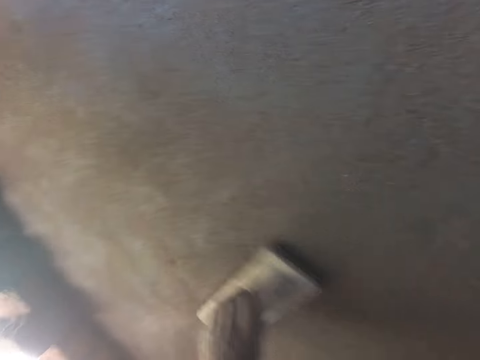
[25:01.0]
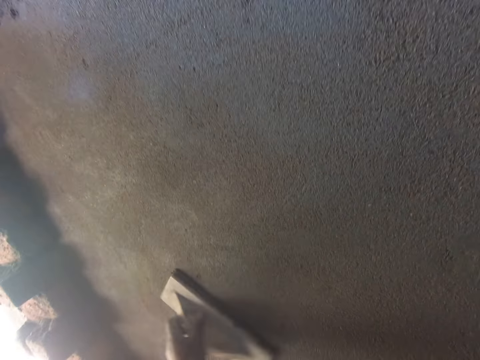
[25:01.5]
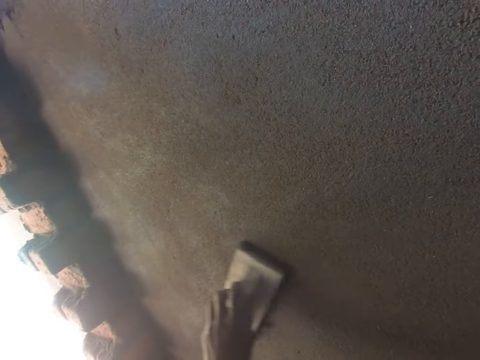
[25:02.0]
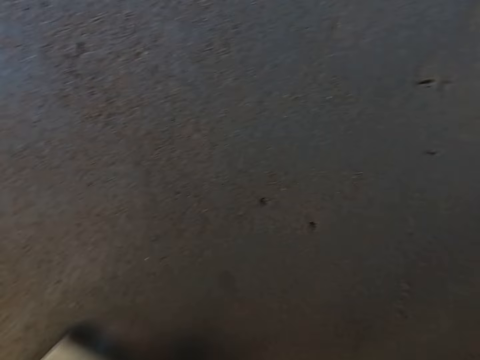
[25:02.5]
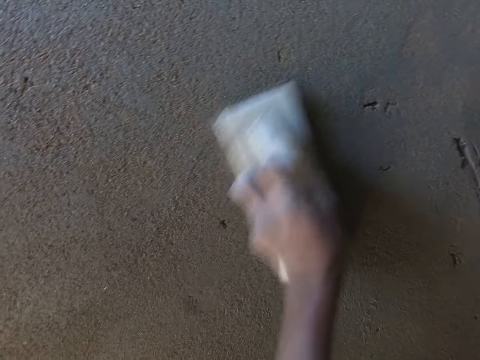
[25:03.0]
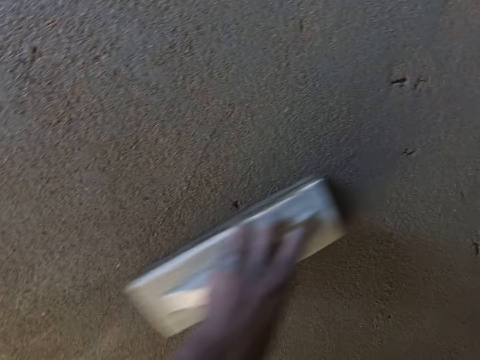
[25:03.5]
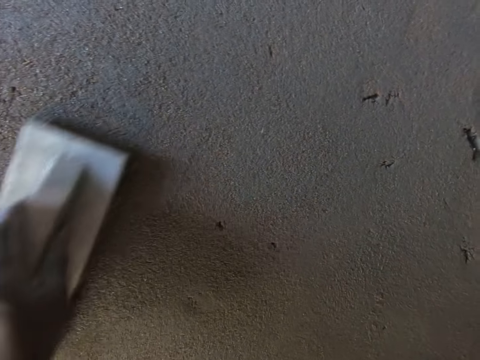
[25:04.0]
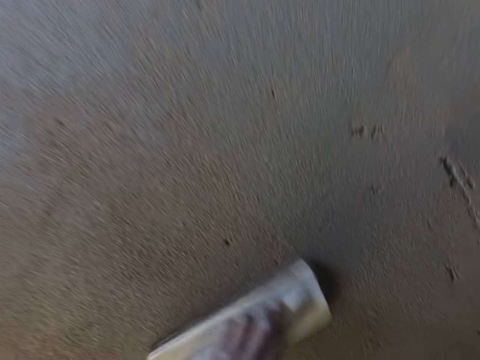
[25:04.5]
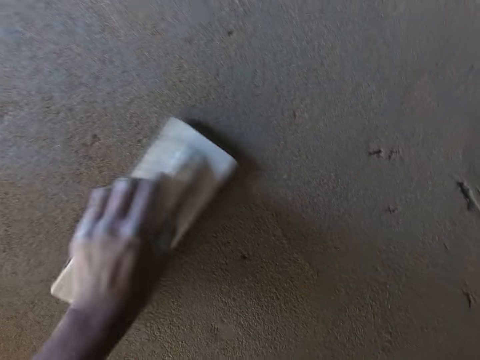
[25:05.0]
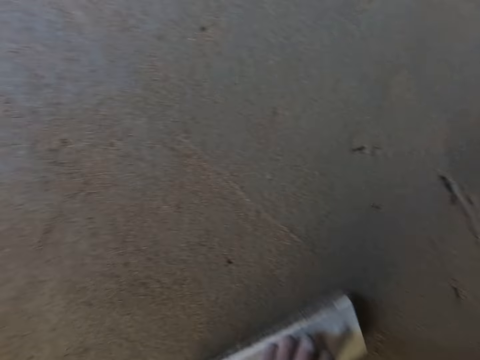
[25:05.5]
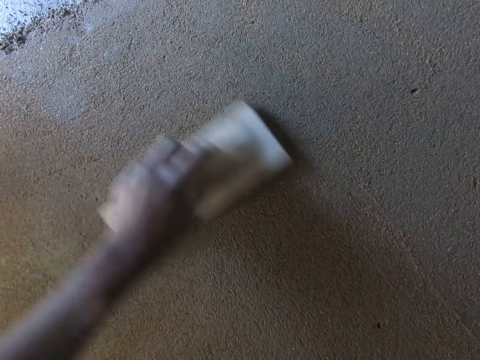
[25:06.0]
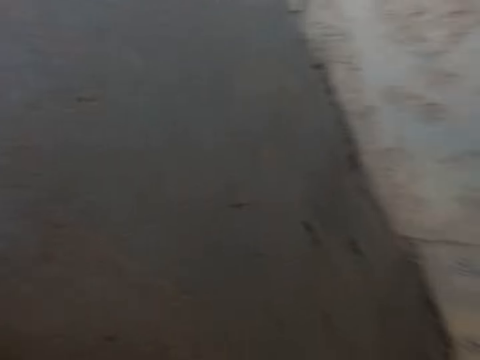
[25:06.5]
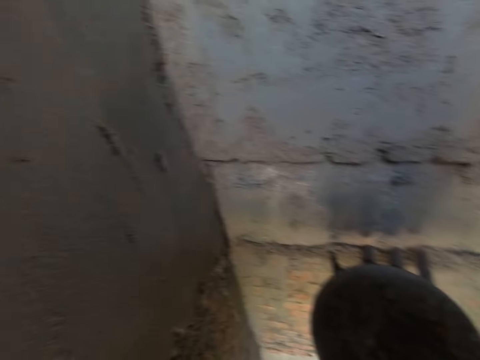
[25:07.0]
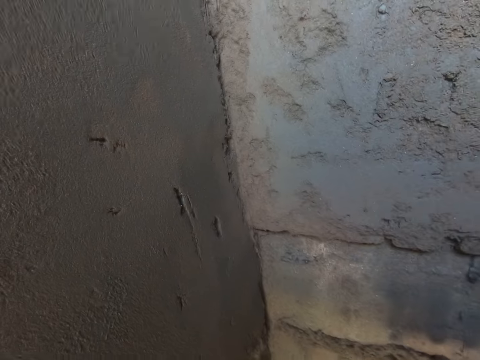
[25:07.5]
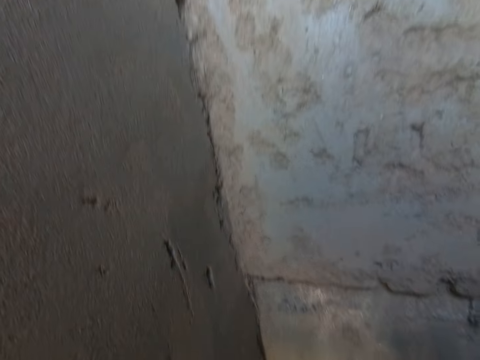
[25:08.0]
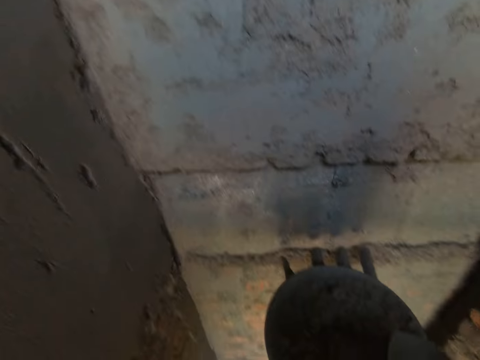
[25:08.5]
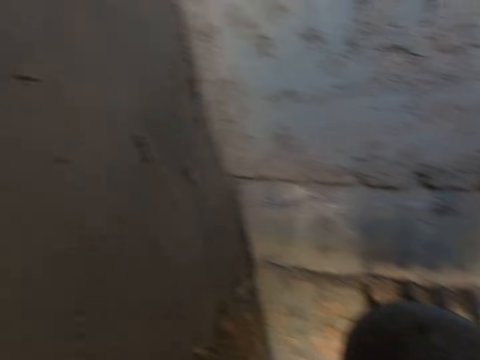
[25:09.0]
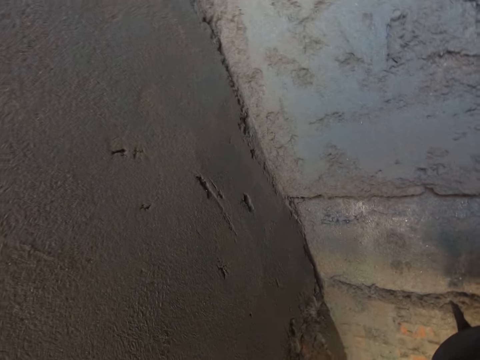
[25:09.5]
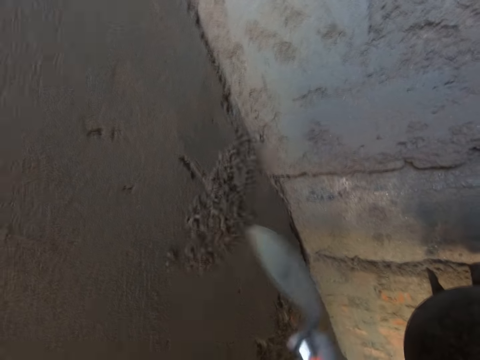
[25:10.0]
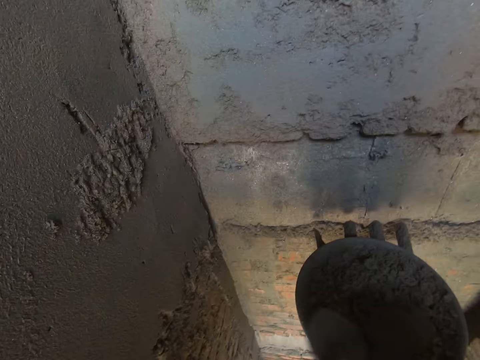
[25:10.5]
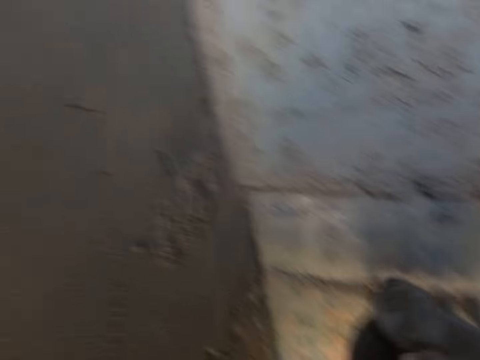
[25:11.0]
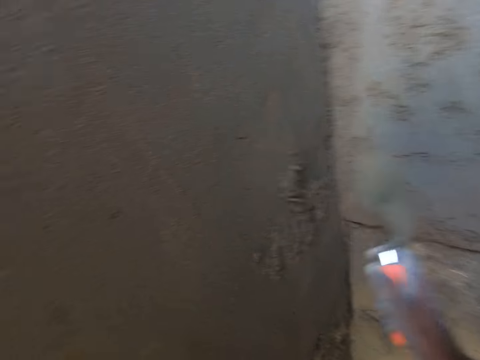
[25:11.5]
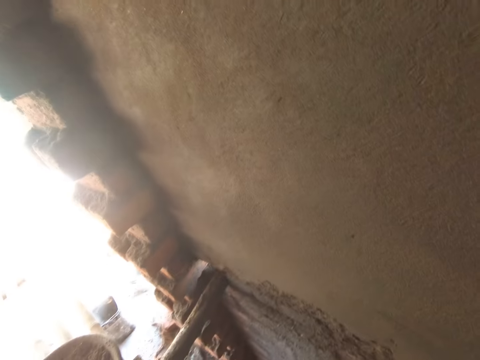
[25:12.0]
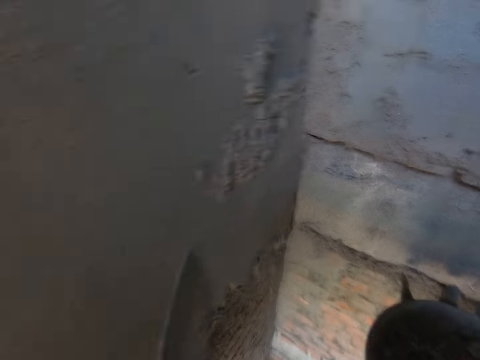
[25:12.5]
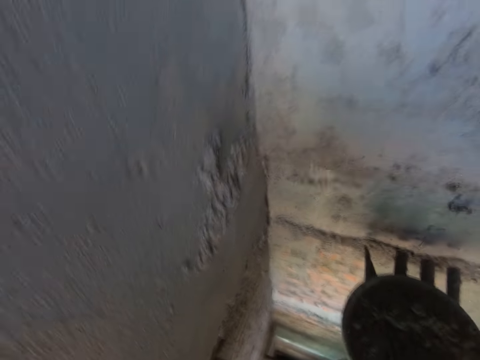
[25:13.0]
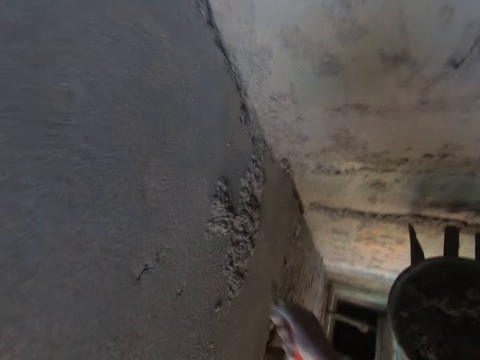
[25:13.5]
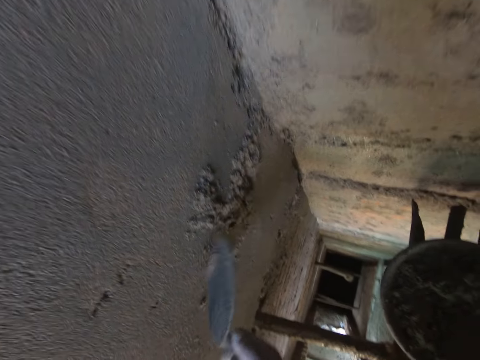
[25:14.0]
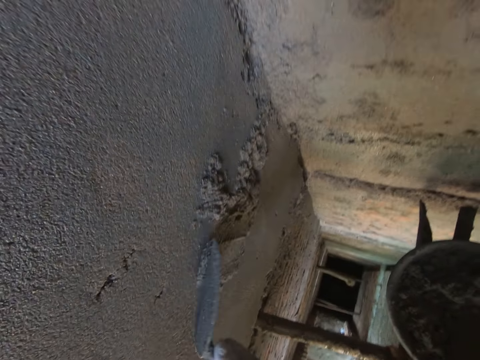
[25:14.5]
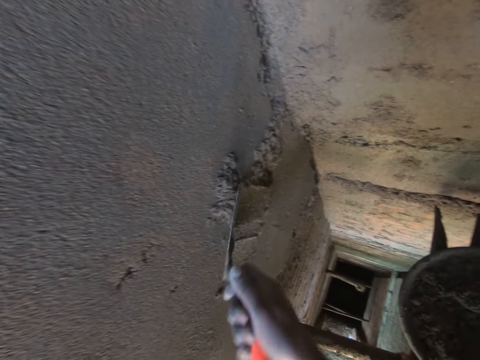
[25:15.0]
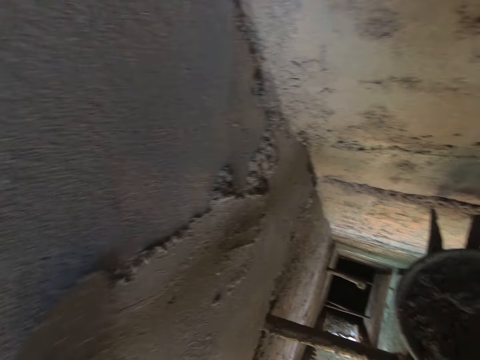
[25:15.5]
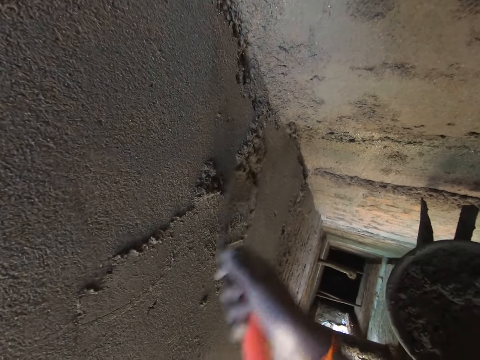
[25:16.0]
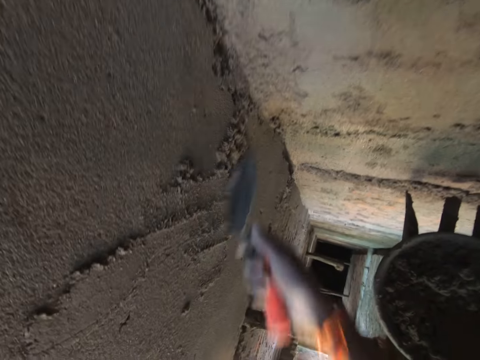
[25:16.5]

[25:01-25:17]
The camera wearer mixes the cement in a head pan on a bamboo scaffold with the hand trowel in his right hand. He scoops some cement from the head pan on the bamboo scaffold with the hand trowel in his right hand. He plasters the wall with the cement in the hand trowel in his right hand. He scoops some cement from the head pan on the bamboo scaffold with the hand trowel in his right hand. He plasters the wall with the cement in the hand trowel in his right hand. He smoothens the wall surface with the hand trowel in his right hand.

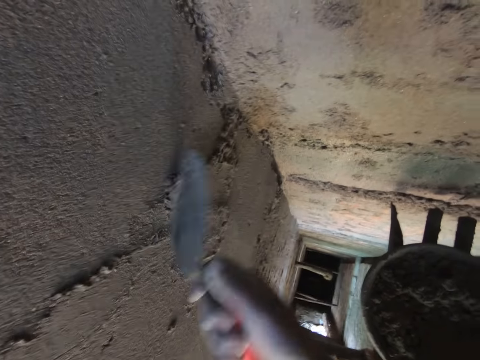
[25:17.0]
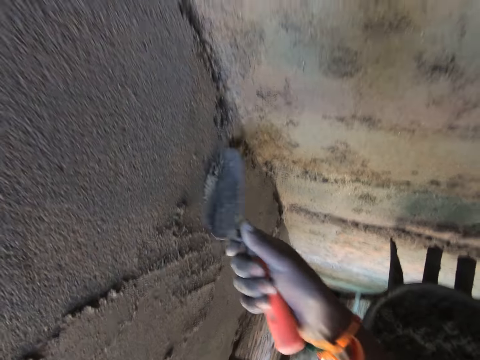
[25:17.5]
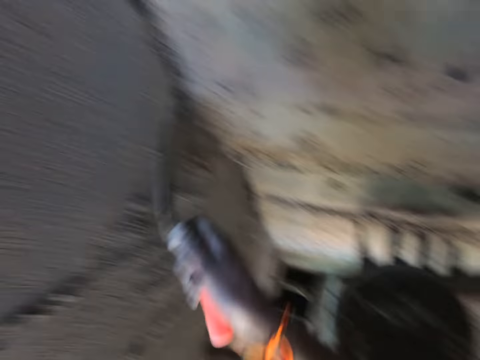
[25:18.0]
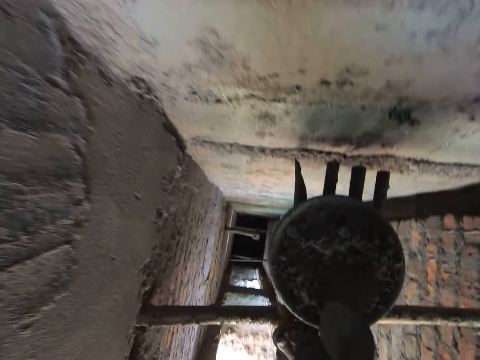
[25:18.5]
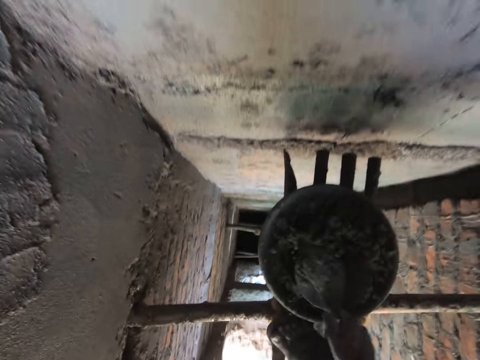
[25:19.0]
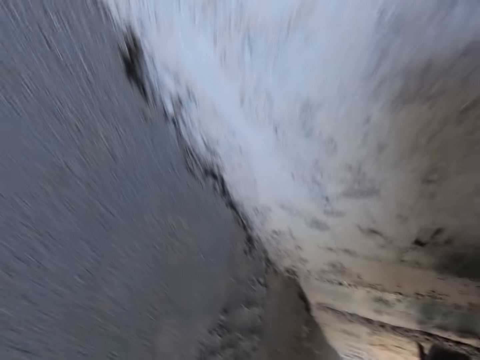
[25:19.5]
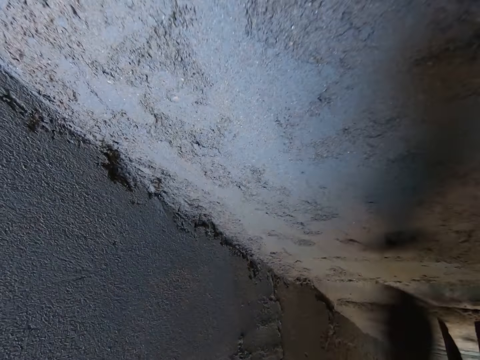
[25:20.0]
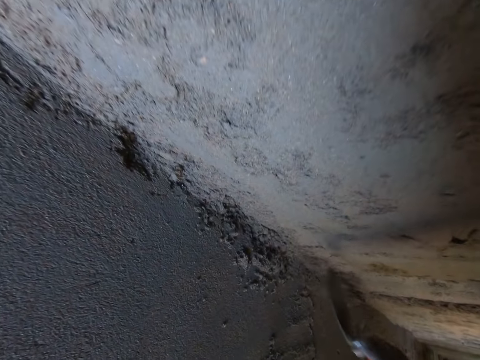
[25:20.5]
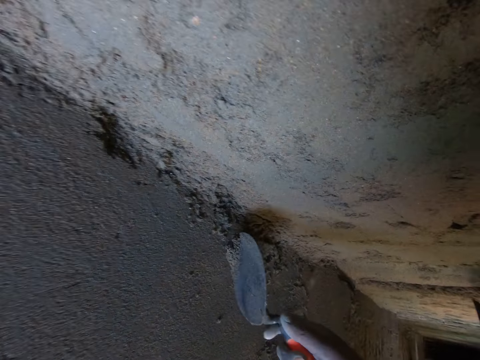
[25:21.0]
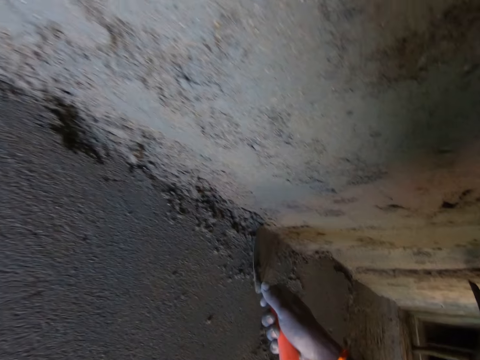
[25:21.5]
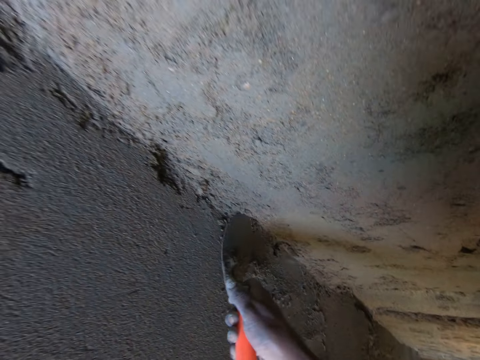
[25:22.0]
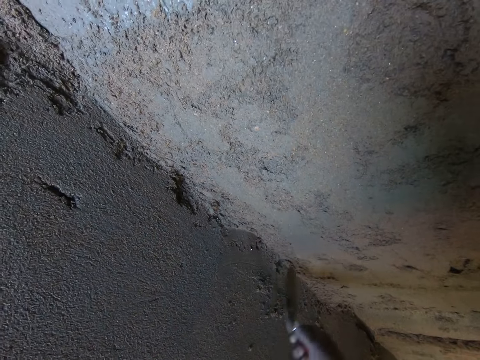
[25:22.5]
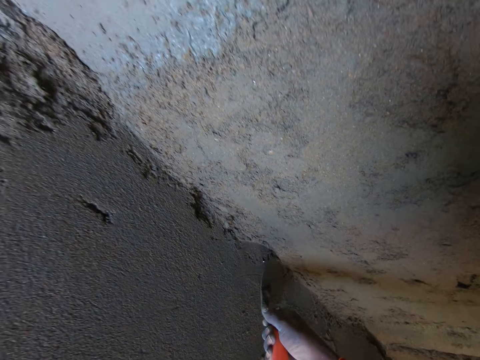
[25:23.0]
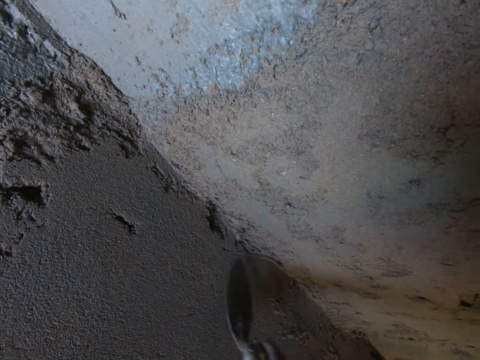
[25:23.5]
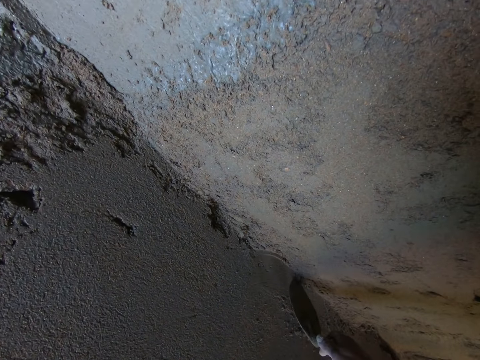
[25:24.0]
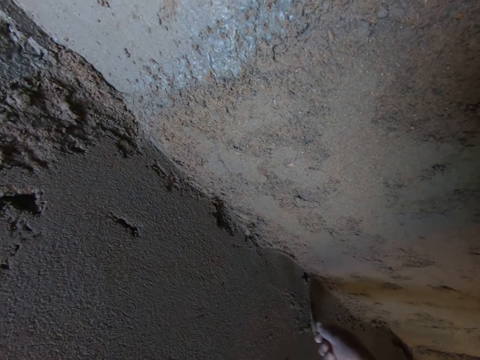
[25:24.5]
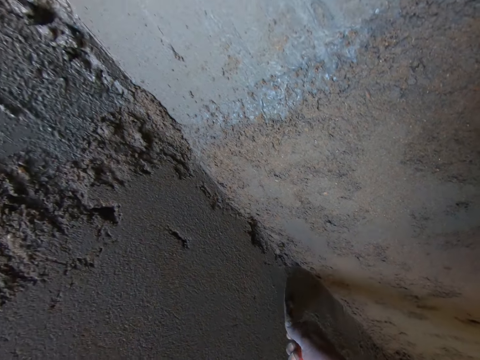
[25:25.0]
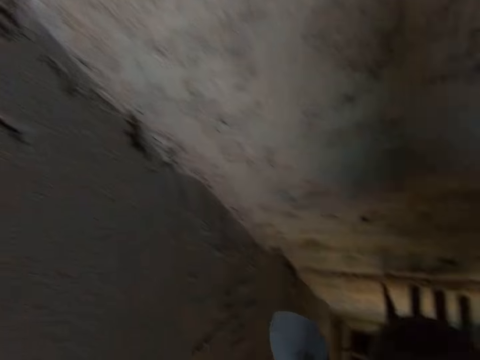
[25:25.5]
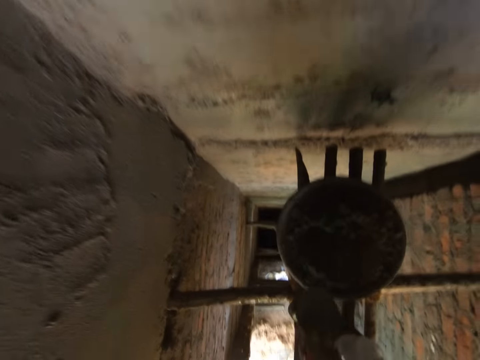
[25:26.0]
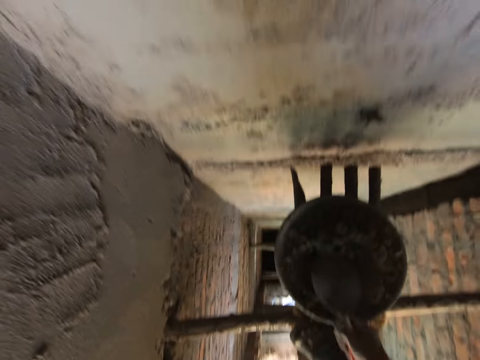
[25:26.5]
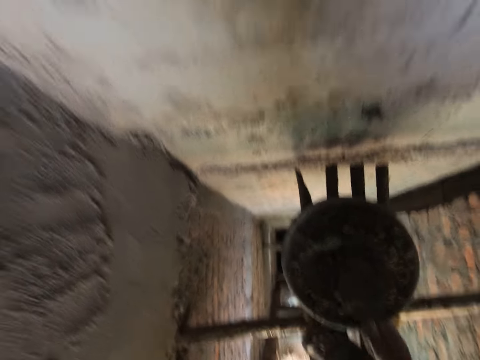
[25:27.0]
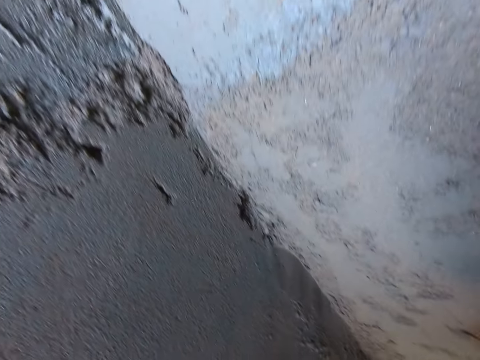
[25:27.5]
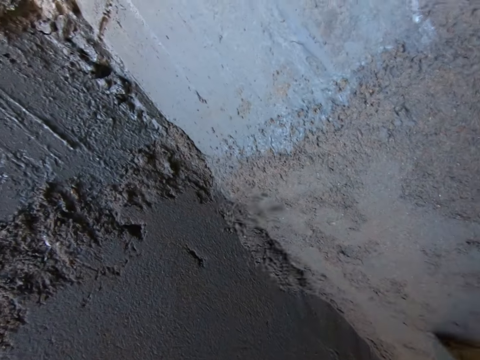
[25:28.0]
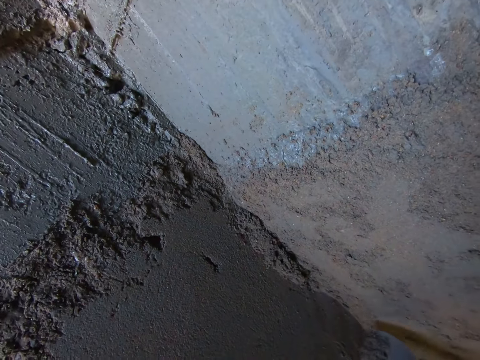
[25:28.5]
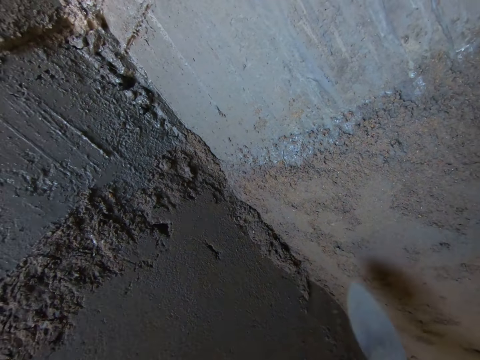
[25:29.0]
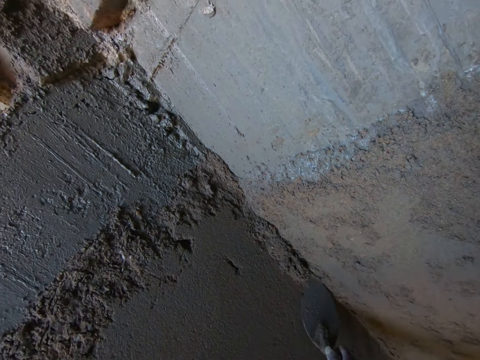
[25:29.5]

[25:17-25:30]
The camera wearer scoops some cement from the head pan on the bamboo scaffold with the hand trowel in his right hand. He plasters the wall with the cement in the hand trowel in his right hand. He smoothens the wall surface with the hand trowel in his right hand. He scoops some cement from the head pan on the bamboo scaffold with the hand trowel in his right hand. He plasters the wall with the cement in the hand trowel in his right hand.
